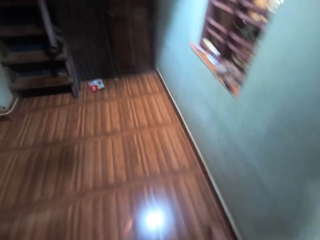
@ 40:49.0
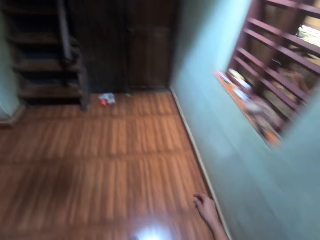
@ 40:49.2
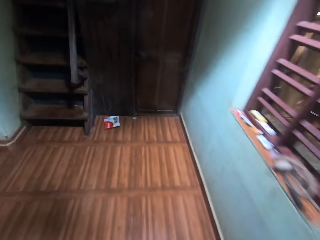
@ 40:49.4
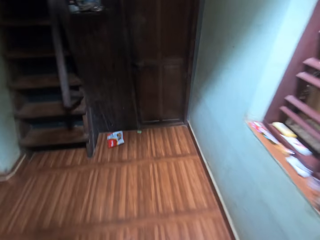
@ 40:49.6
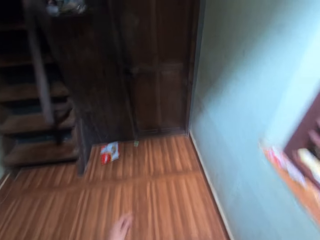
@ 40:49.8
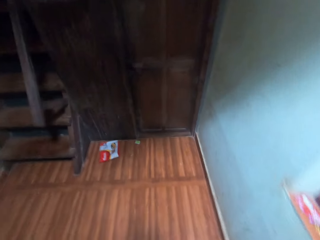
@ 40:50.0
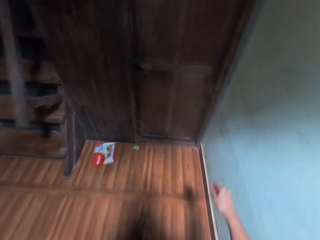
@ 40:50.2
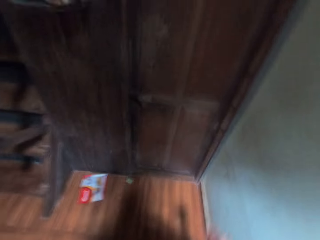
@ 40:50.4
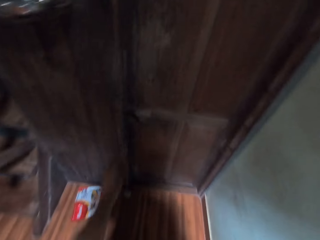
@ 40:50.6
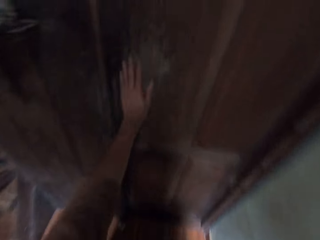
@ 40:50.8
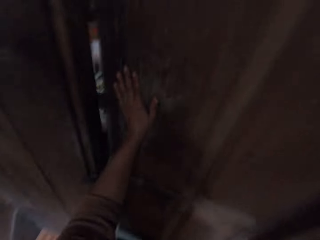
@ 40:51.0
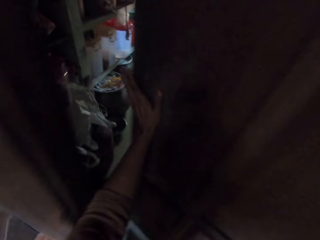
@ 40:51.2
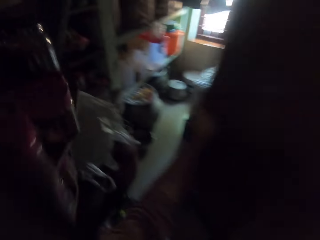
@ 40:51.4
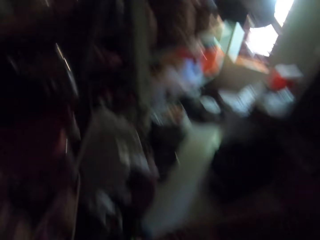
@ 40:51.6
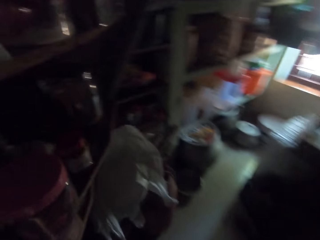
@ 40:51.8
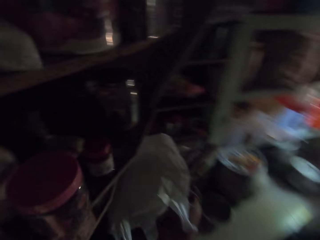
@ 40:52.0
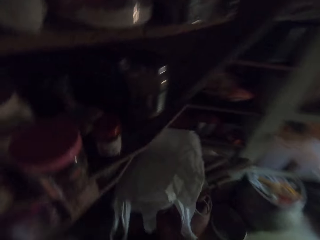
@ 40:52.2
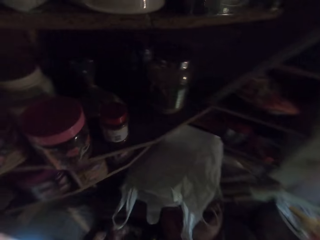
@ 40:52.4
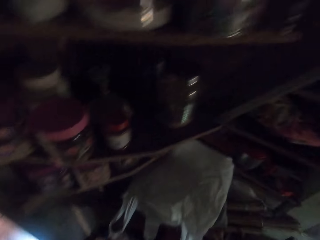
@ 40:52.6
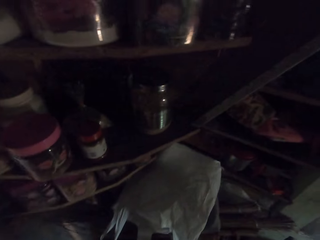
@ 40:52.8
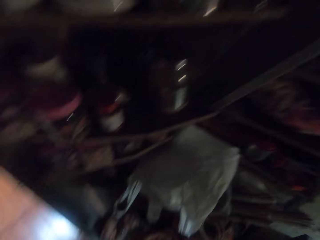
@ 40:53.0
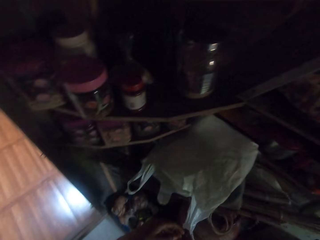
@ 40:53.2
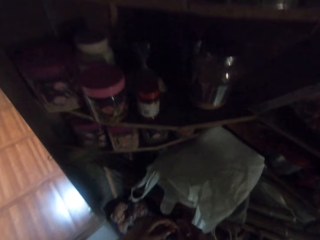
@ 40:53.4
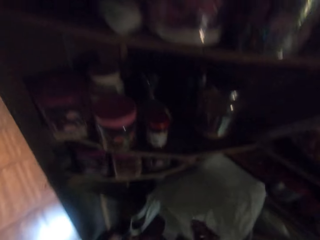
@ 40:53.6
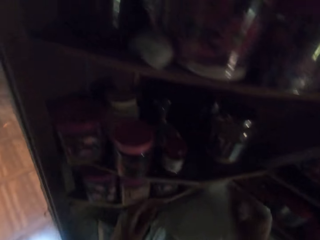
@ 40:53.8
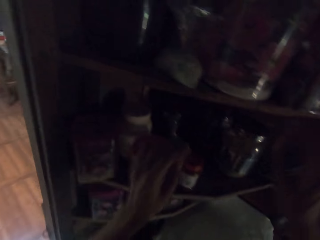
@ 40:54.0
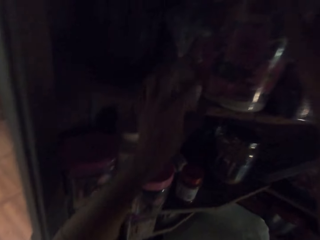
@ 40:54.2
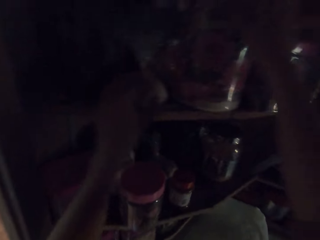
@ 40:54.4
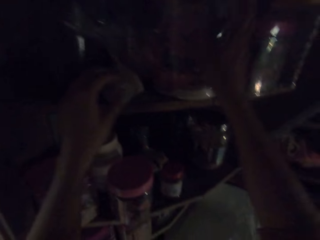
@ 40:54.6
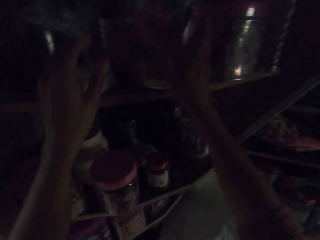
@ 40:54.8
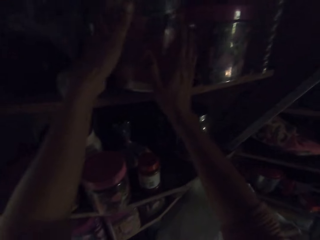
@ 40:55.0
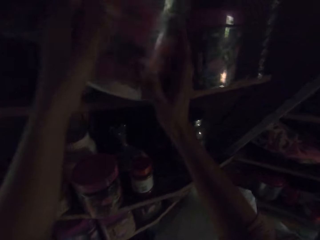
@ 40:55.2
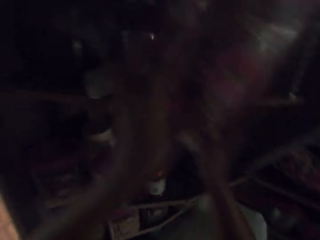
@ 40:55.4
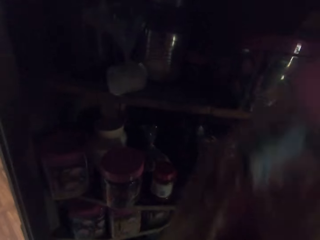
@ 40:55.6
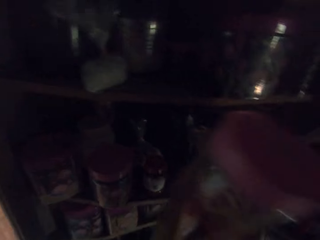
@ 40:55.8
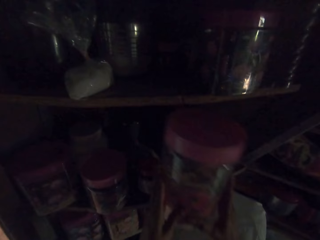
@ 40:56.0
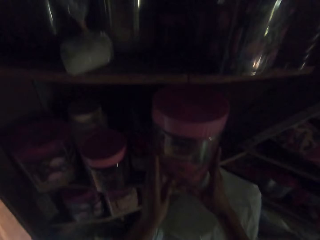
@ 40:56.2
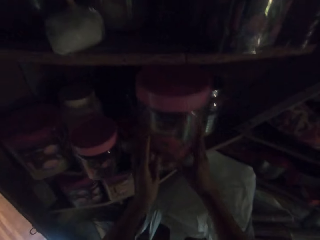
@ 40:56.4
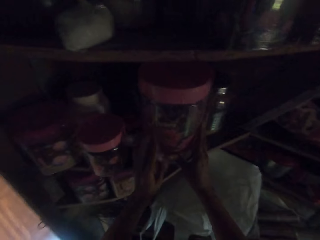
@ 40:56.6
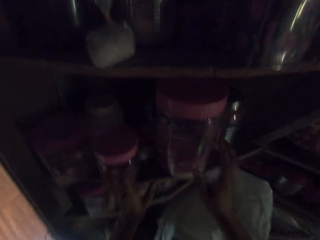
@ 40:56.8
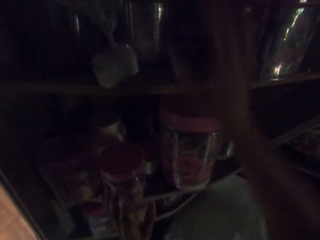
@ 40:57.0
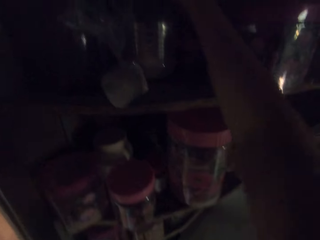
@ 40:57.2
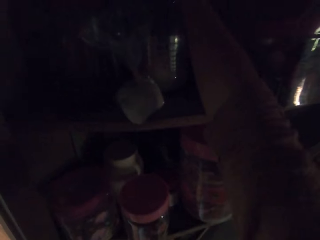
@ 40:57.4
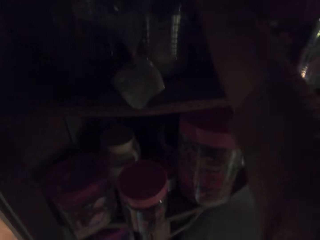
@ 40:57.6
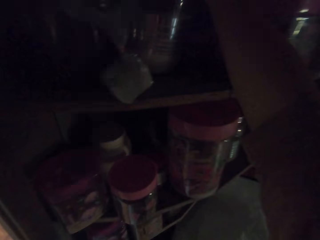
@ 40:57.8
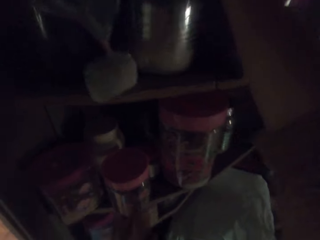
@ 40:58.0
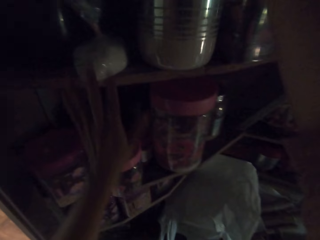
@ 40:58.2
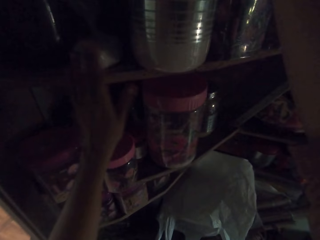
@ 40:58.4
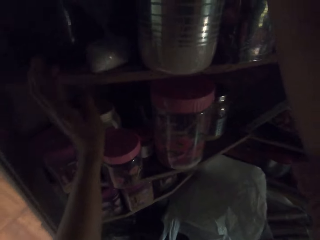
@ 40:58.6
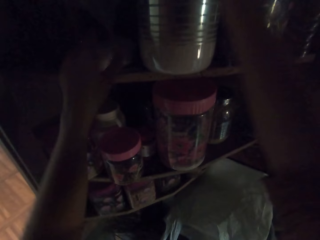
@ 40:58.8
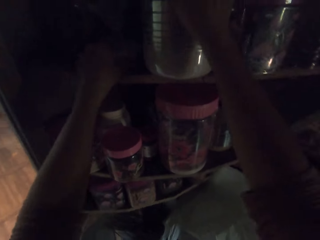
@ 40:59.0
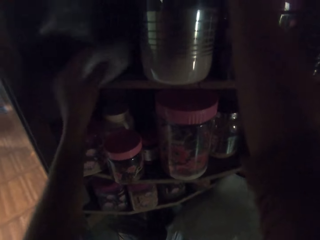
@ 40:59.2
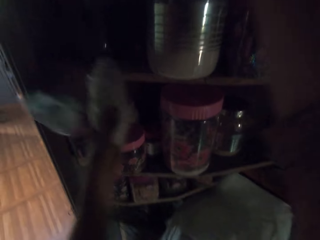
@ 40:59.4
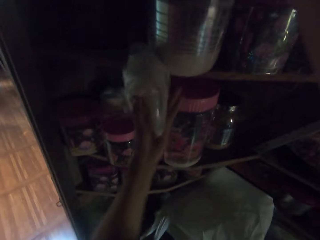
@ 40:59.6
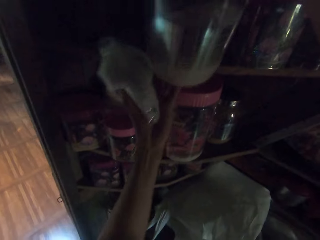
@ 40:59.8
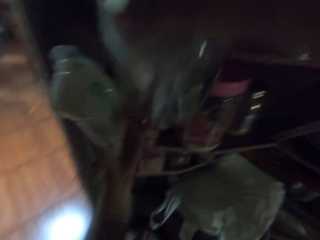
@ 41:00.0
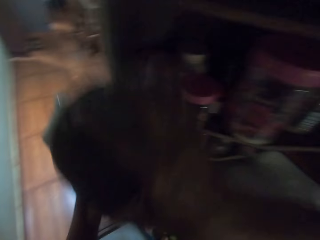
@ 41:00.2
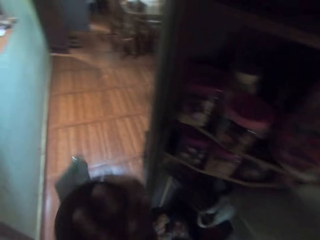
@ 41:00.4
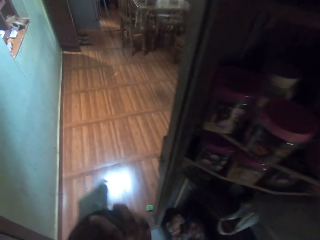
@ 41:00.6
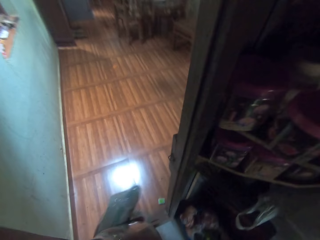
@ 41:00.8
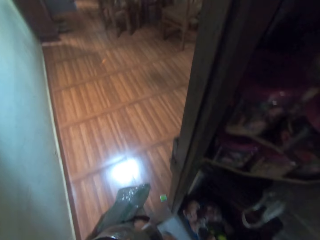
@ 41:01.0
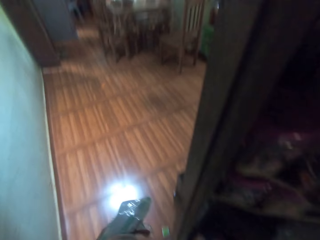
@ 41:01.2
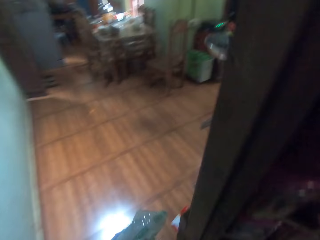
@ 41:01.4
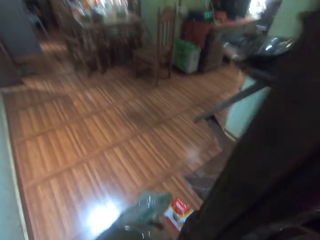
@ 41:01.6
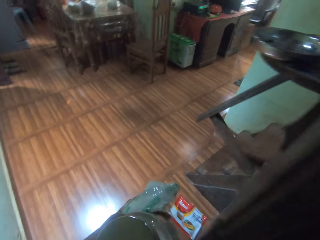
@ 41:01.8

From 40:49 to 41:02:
The camera wearer opens a door with her left hand. She looks at the shelf. She picks up a container from the shelf with both hands. She drops the container on the shelf with both hands. She moves a flask from the shelf with her right hand. She picks up a bag of sugar or paper from the shelf with her left hand. She picks up the flask from the shelf with both hands. She holds the flask with her left hand.

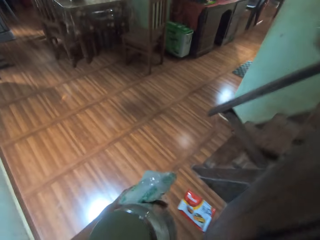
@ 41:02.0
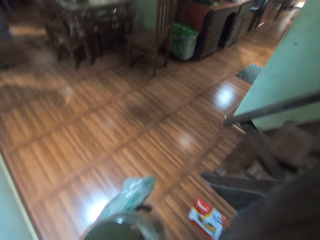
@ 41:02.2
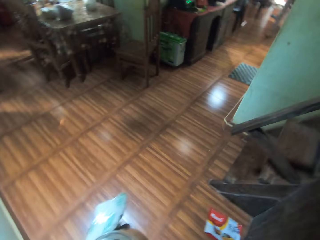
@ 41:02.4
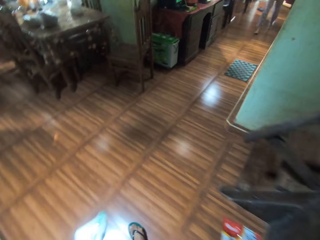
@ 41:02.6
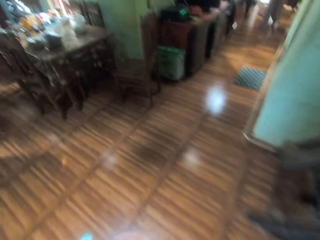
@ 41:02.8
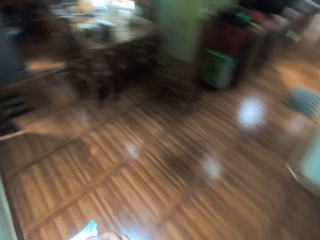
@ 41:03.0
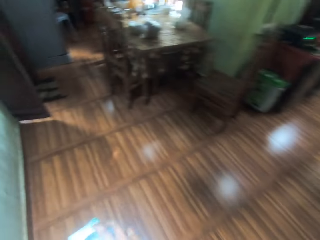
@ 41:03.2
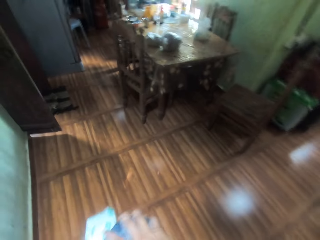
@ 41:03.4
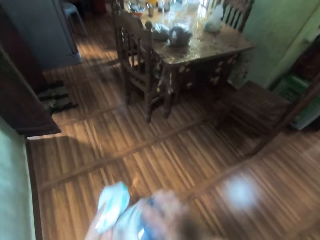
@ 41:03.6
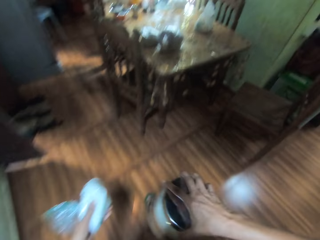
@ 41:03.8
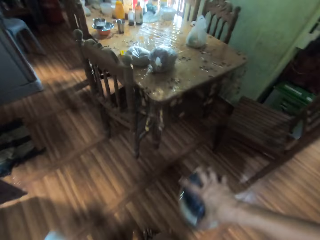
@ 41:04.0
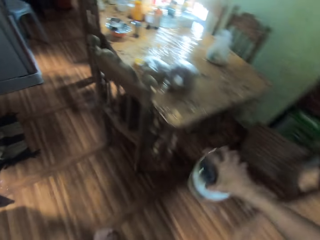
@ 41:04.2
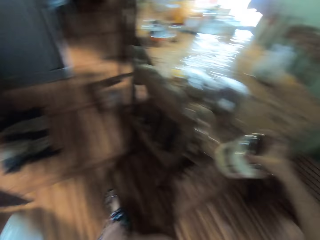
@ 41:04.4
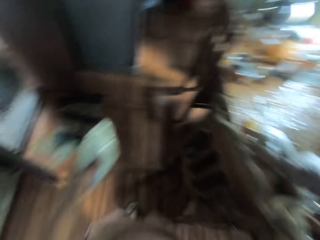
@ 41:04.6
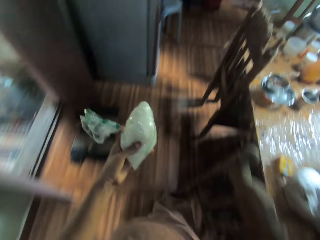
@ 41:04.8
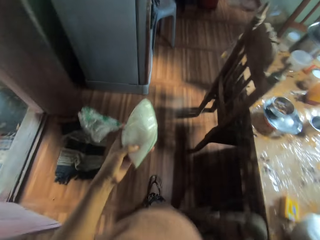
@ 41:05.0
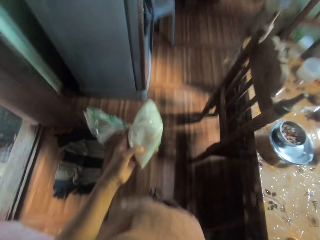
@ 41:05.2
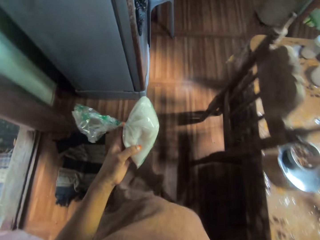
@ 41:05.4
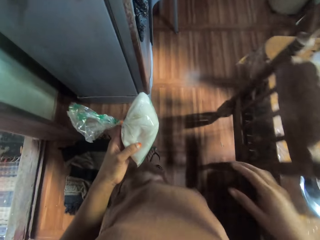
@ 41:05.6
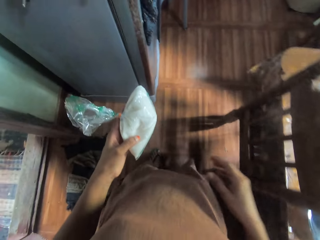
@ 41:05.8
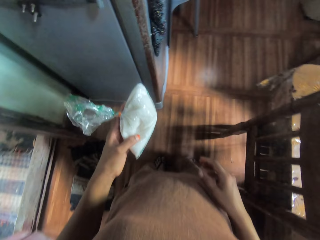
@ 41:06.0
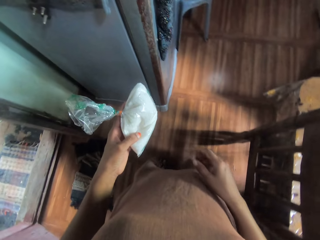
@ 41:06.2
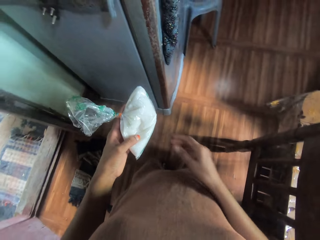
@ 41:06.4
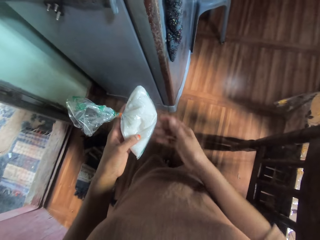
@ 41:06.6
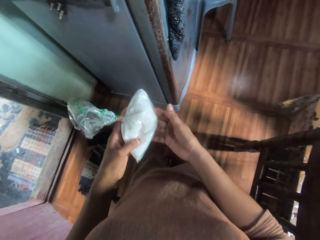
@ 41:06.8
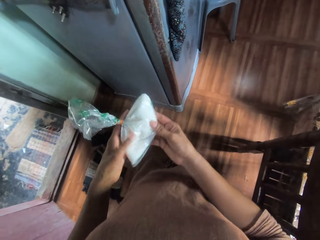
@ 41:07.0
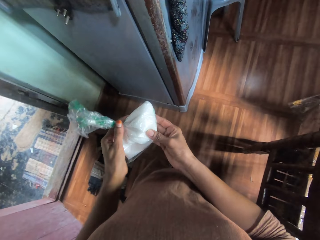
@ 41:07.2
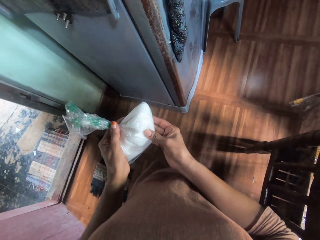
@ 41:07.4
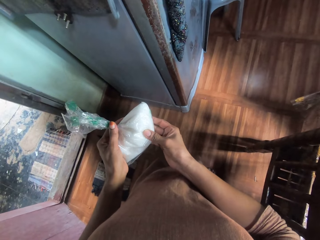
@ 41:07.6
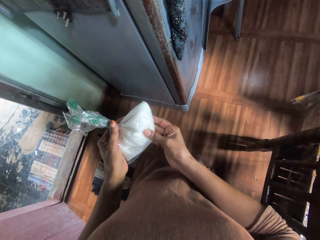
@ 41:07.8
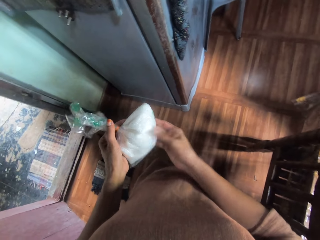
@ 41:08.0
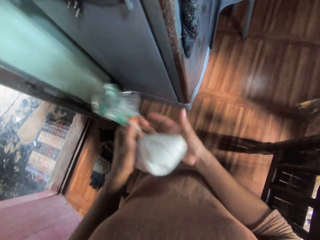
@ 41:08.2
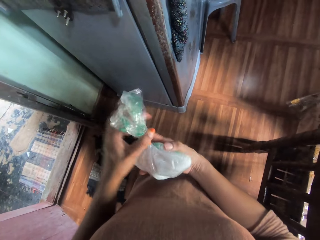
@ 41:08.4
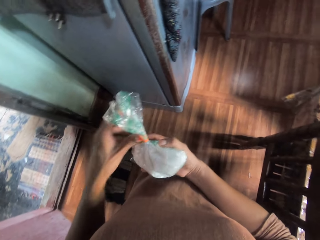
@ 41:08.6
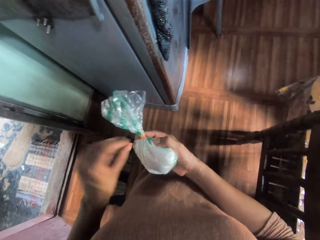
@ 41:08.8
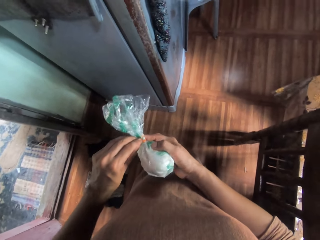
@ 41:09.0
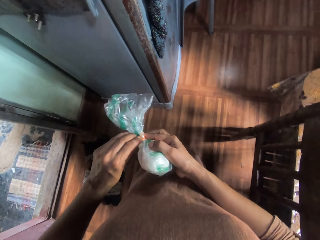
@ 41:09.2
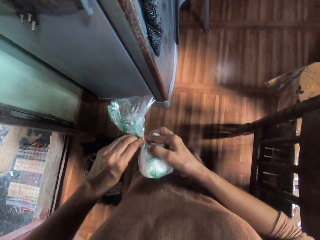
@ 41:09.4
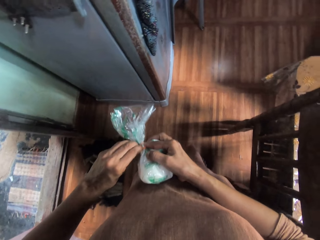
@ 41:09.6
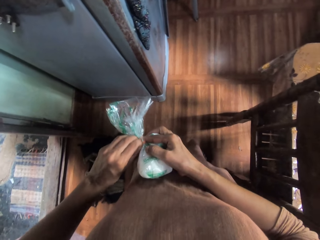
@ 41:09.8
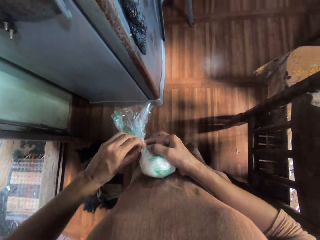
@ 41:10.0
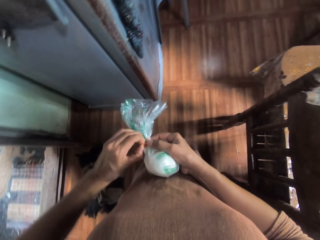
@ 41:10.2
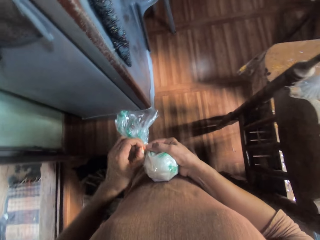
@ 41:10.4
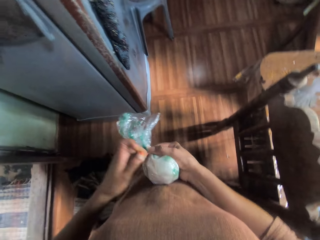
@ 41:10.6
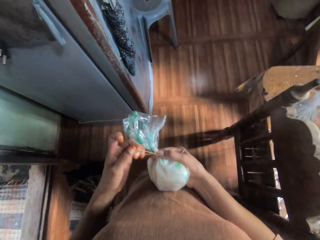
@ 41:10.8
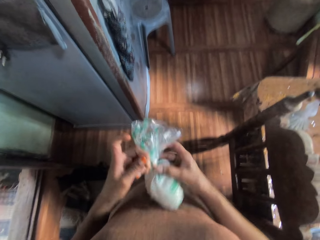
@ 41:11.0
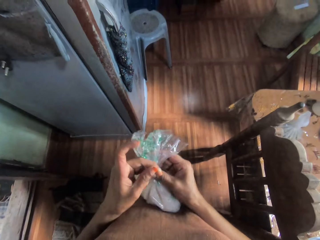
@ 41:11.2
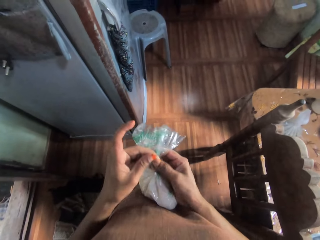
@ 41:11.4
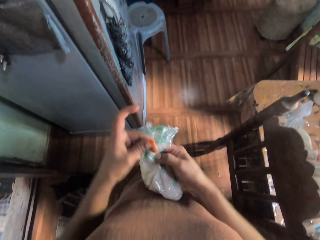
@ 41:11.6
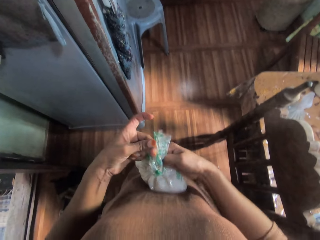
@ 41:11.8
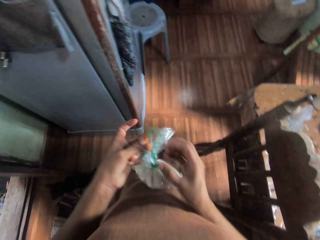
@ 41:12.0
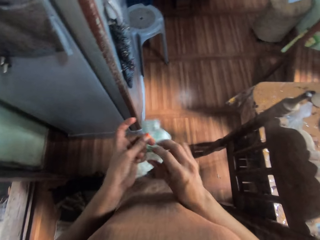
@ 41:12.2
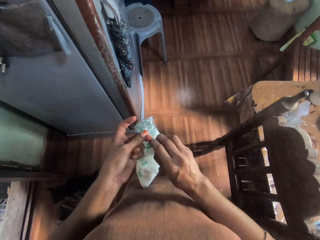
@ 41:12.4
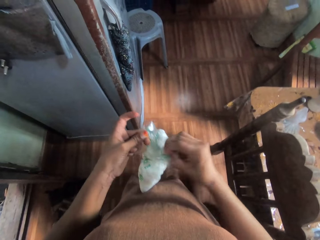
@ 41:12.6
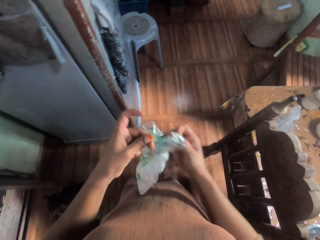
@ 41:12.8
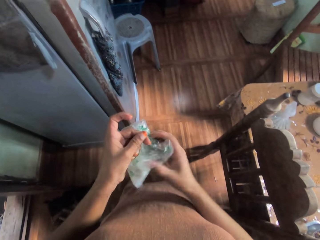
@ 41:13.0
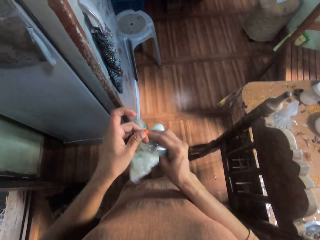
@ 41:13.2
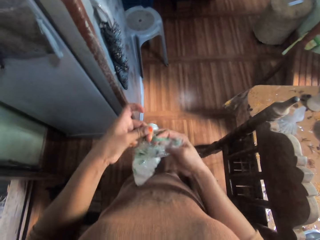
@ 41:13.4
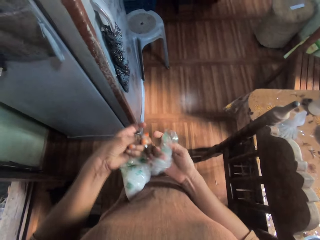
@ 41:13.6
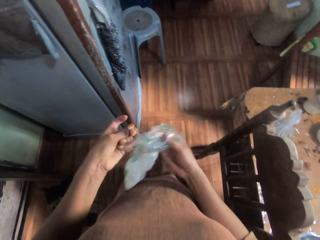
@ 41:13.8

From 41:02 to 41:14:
The camera wearer closes the door and walks around. She holds the flask with her right hand. She drops the flask on a table with her right hand. She stops. She opens the bag of sugar or paper with both hands. She holds the paper with something with both hands. She unties the paper with both hands.
